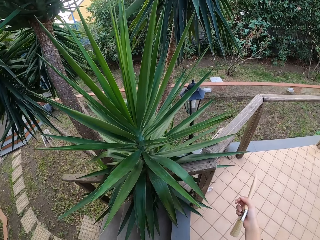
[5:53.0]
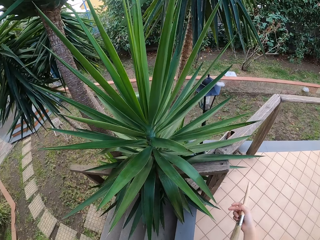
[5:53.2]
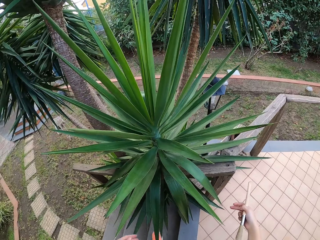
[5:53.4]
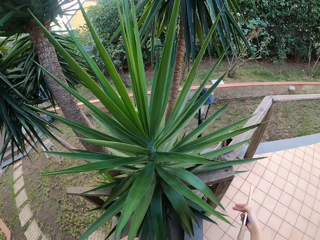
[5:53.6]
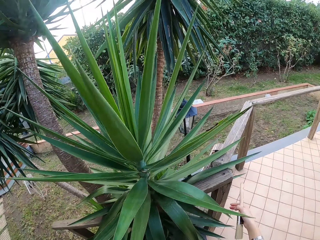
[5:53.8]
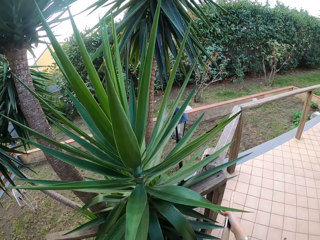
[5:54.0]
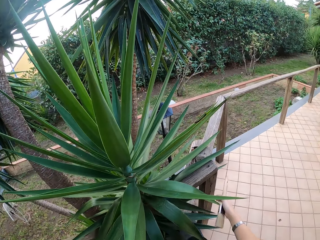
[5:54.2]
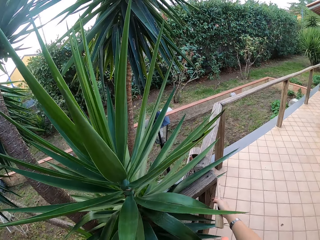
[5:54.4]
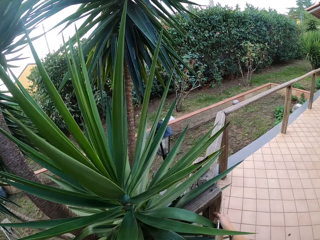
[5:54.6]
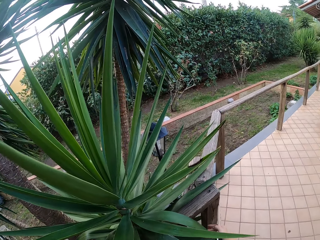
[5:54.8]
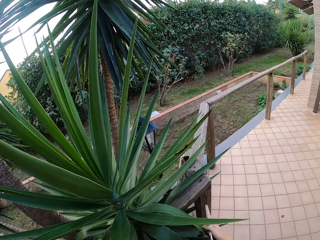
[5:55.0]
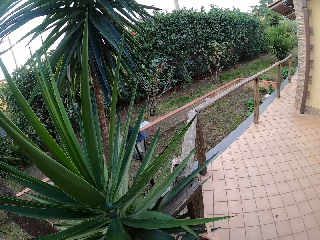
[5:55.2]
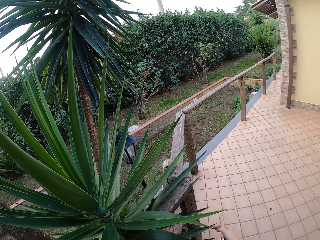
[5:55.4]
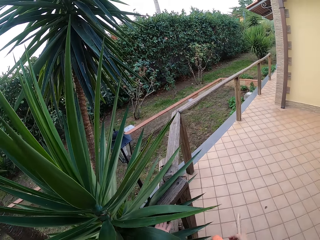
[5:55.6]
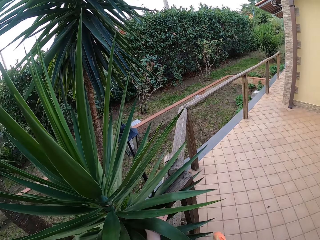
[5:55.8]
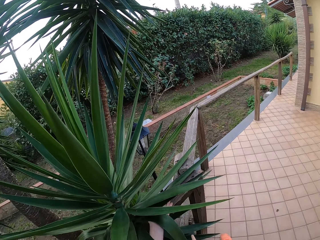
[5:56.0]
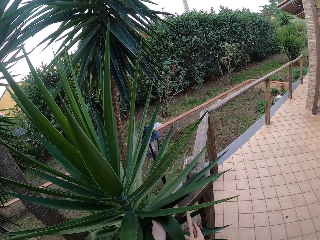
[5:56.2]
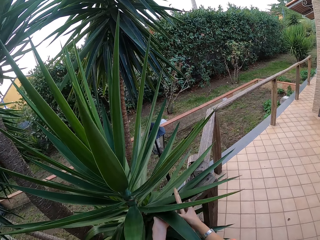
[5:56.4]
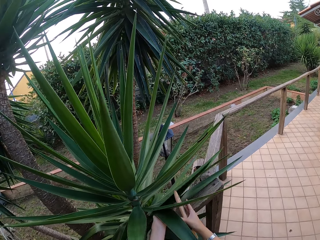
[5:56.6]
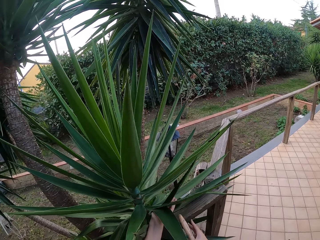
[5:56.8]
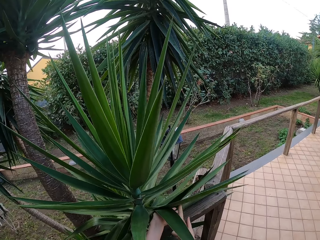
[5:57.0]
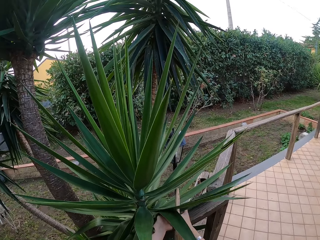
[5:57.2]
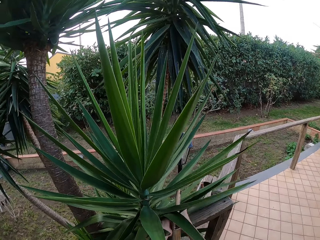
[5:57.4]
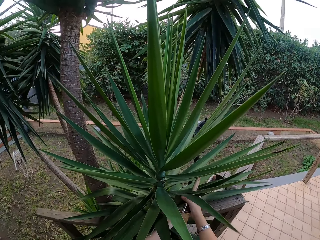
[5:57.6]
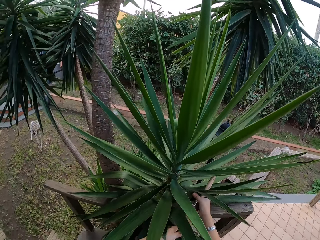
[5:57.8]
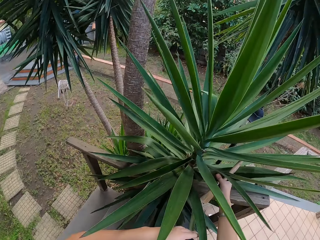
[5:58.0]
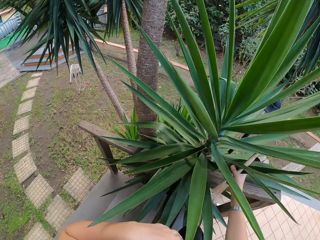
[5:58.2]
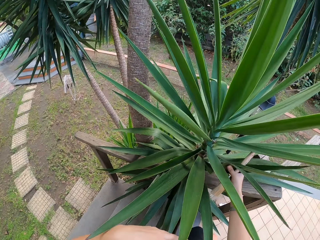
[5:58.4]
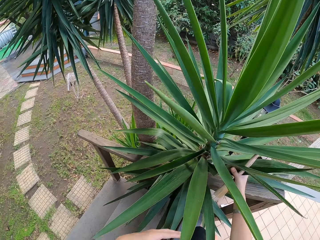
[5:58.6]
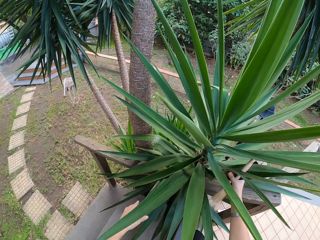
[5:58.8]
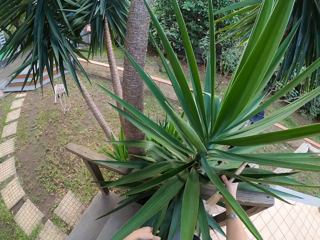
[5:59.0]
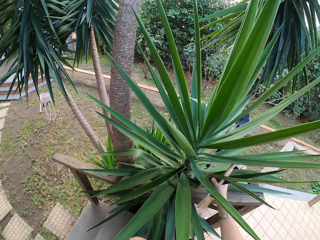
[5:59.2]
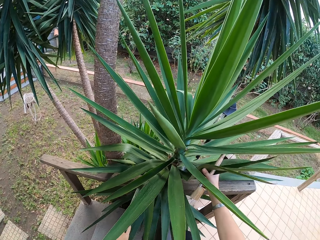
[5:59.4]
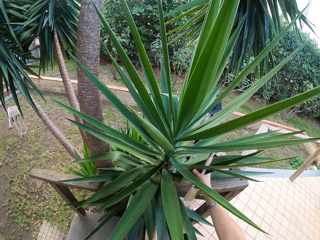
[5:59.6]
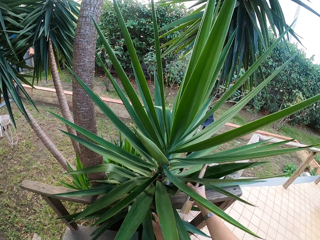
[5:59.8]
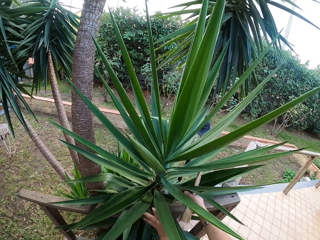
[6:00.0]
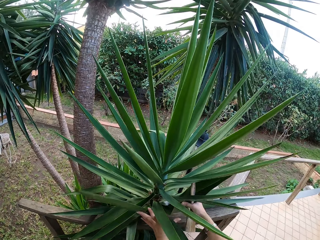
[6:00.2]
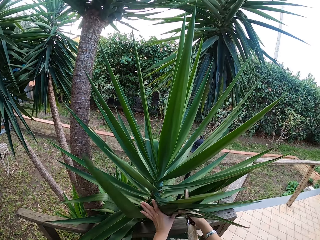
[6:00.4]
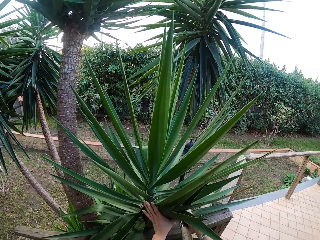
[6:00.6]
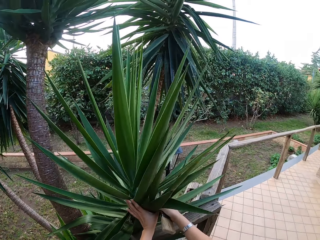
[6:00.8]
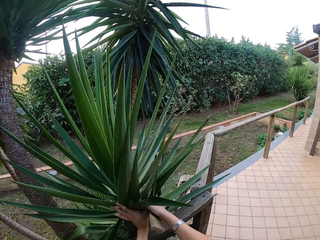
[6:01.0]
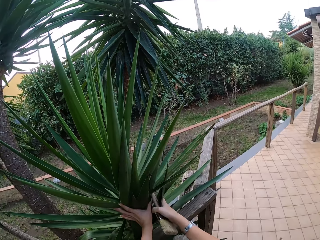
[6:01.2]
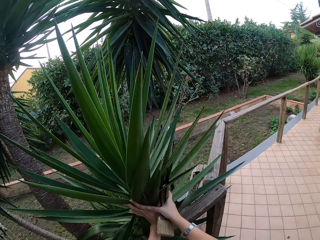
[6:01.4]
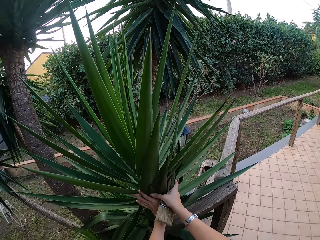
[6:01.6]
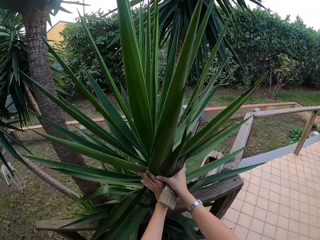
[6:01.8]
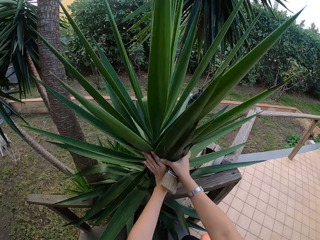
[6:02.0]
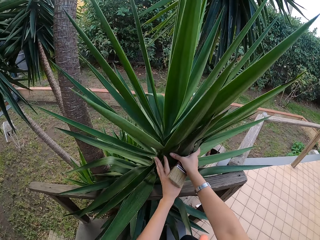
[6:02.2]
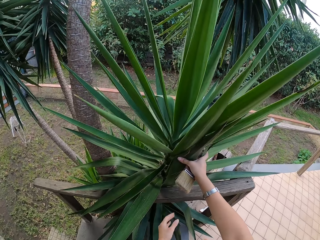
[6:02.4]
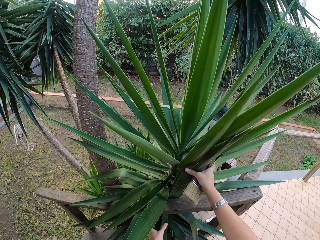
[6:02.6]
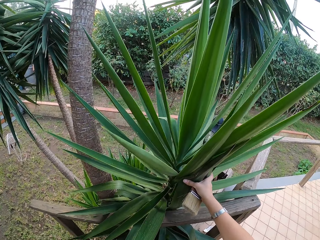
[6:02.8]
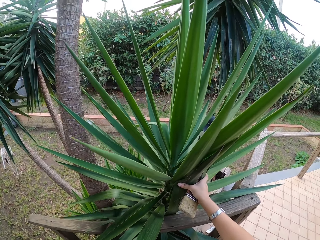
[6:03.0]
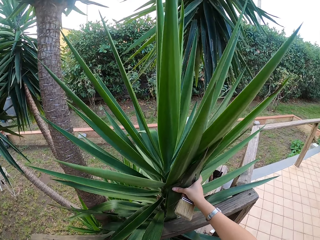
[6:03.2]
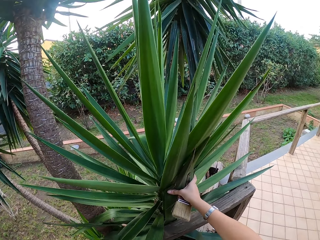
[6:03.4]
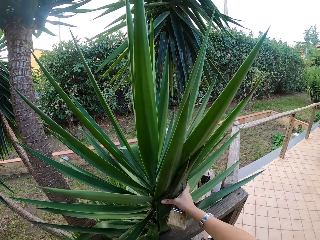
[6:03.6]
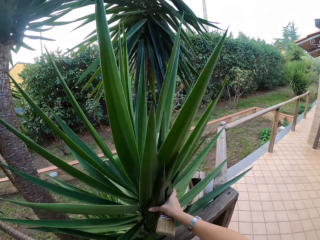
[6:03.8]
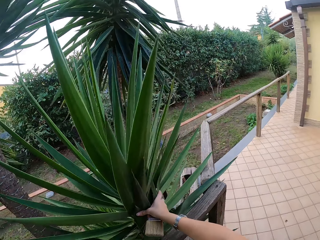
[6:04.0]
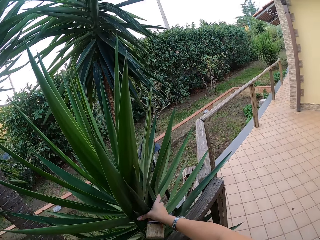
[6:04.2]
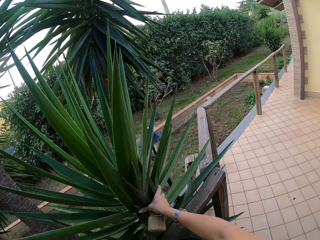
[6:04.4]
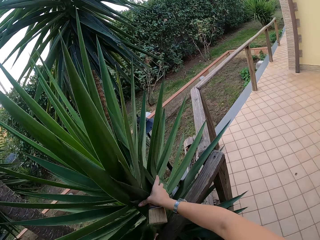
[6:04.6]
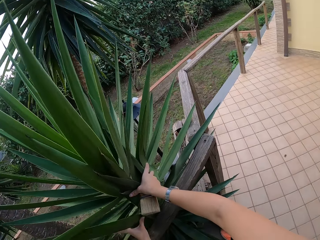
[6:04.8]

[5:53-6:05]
The camera wearer makes a step. She holds the wood with the left hand. She looks around. She pushes the sisal leaves. She holds the leaves of the plant with her left hand.

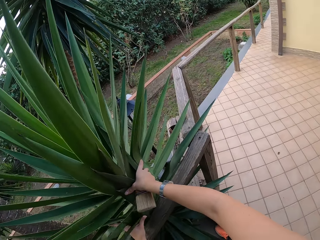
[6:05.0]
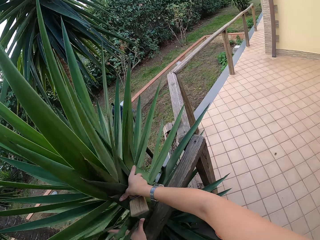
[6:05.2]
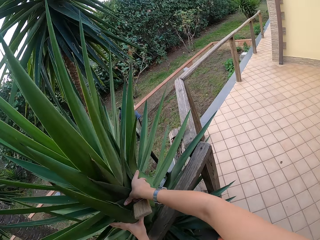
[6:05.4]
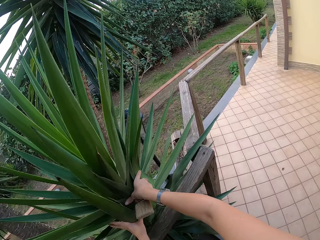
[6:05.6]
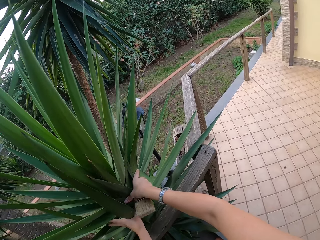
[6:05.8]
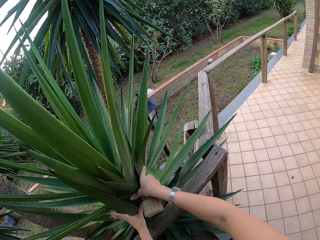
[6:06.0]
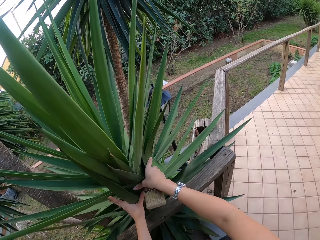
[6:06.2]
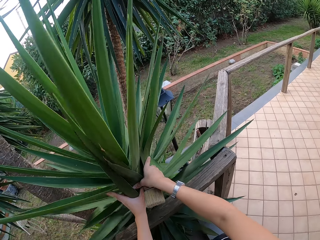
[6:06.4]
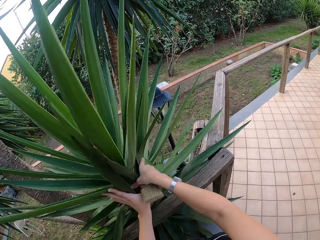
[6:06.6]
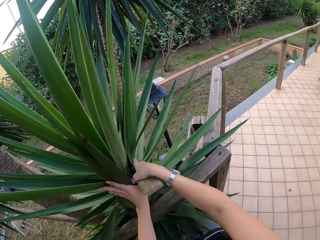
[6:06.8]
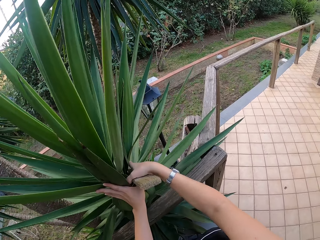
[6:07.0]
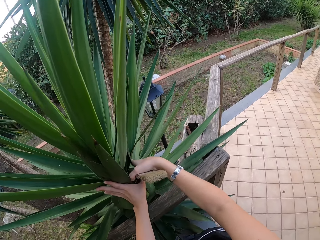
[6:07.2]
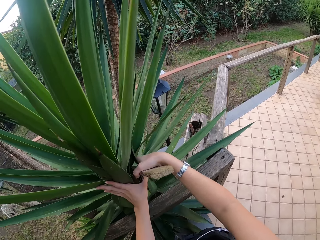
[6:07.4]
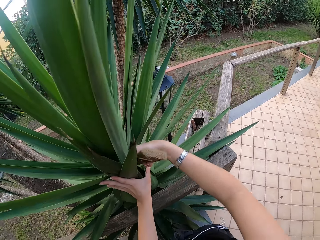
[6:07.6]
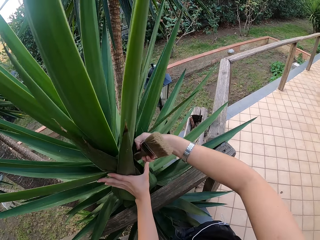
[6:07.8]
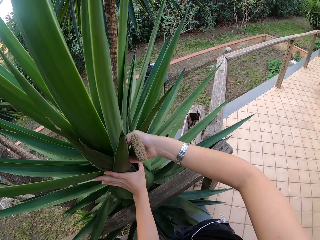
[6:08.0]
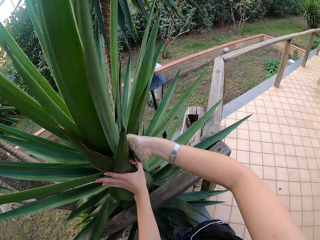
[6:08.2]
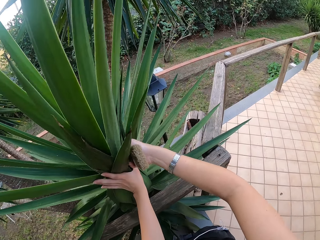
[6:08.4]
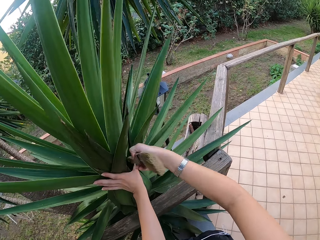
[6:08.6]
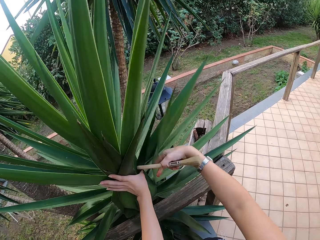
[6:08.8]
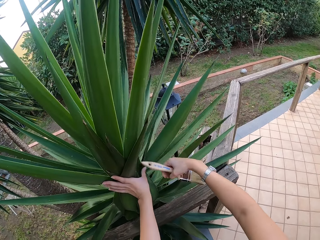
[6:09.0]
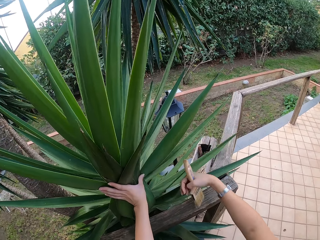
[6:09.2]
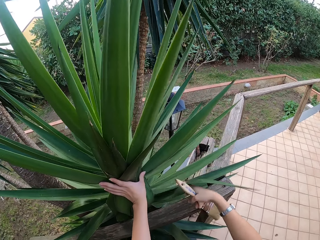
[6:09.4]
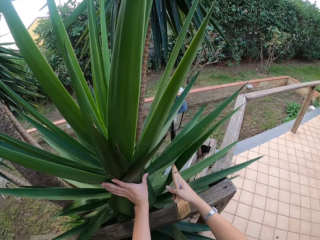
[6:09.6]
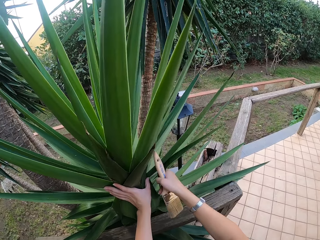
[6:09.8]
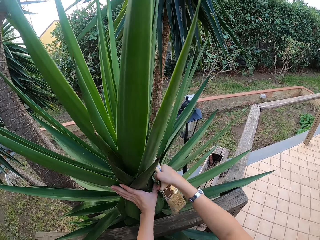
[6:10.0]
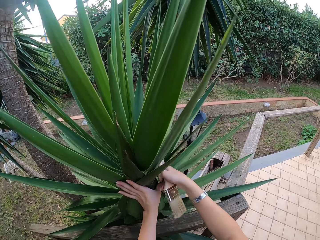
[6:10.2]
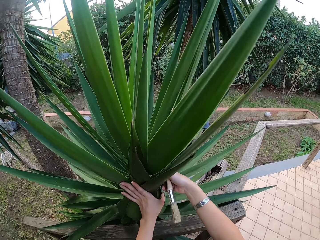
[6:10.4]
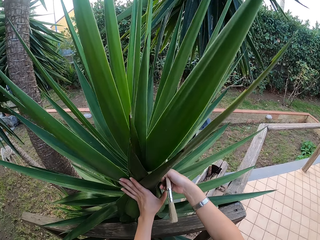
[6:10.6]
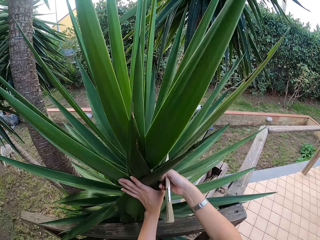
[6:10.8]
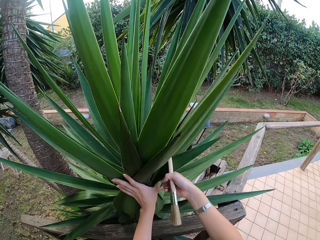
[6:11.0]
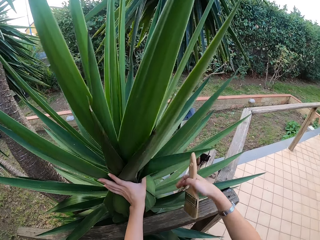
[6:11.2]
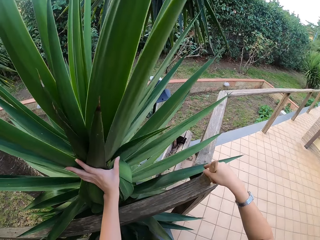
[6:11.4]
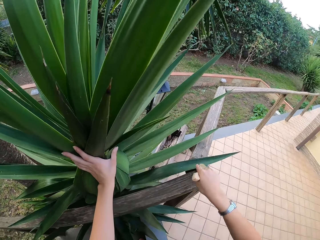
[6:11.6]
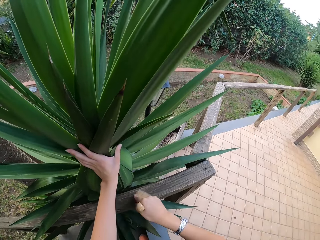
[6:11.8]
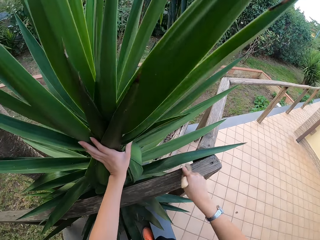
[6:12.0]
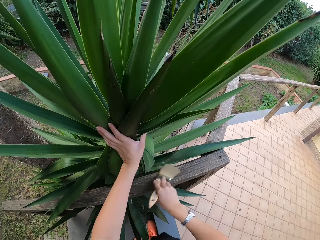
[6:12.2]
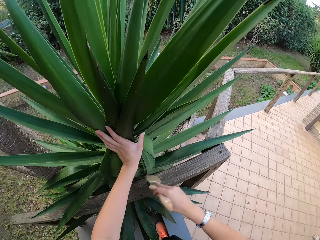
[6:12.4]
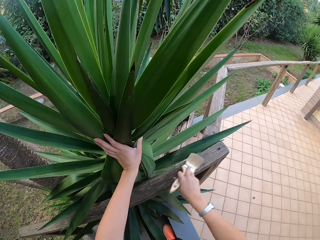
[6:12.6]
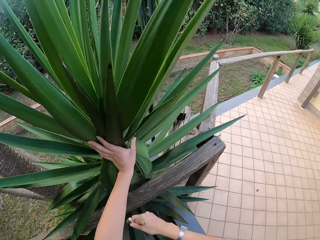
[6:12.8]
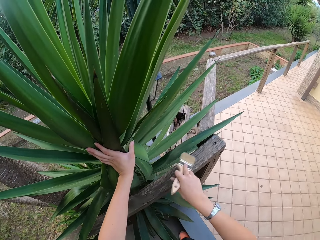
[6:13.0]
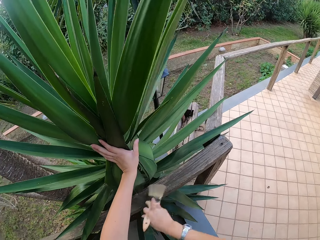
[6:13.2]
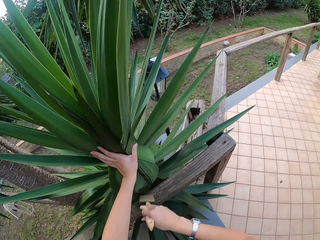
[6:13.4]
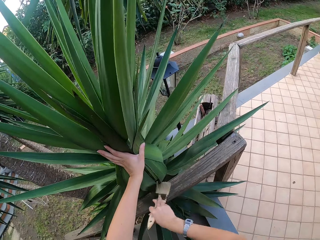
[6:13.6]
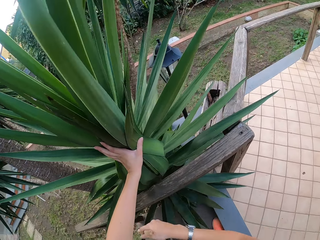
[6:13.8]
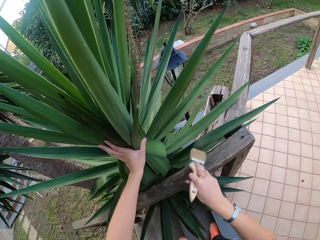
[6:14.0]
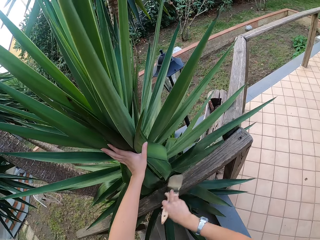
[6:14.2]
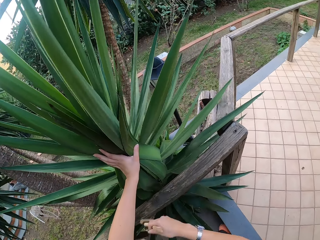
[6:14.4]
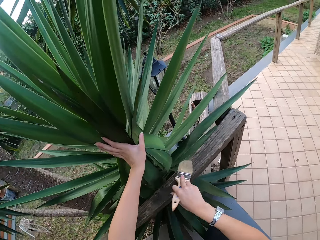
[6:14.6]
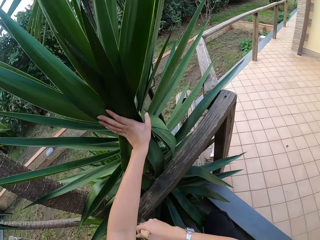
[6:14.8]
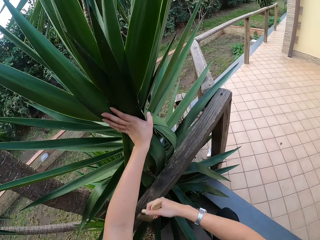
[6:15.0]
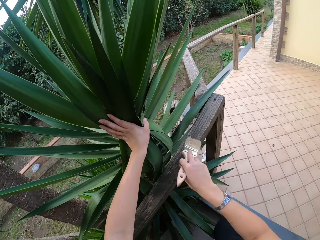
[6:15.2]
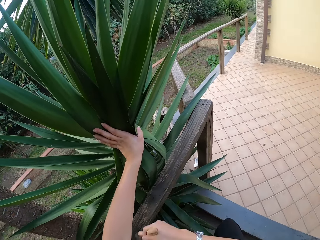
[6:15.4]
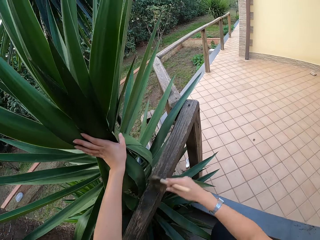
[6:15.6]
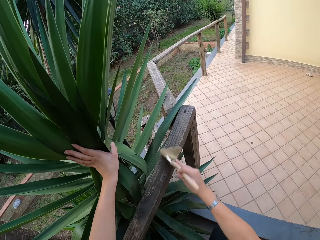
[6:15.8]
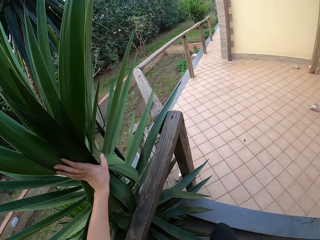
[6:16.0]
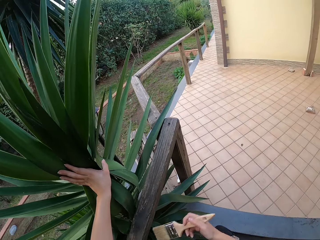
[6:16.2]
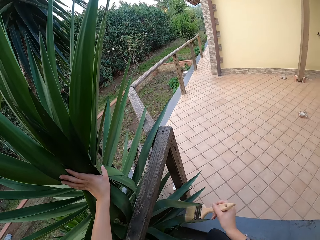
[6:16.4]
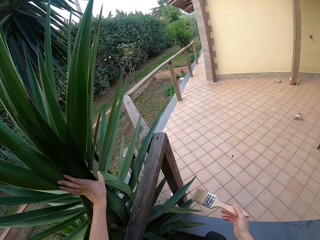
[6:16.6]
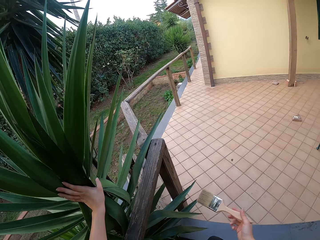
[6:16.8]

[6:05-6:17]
The camera wearer wipes the wooden handrail with the paintbrush in her right hand. She holds the sisal leaves.
